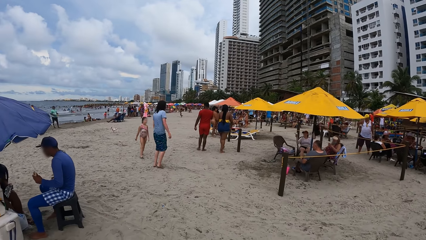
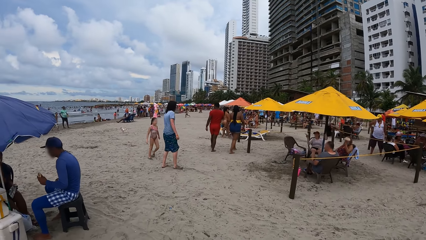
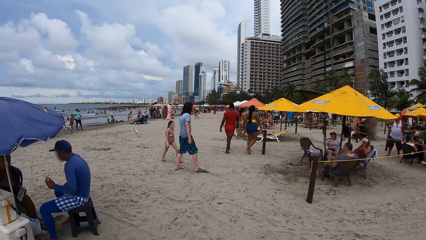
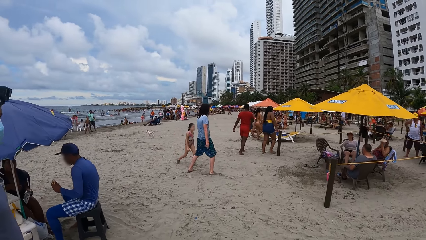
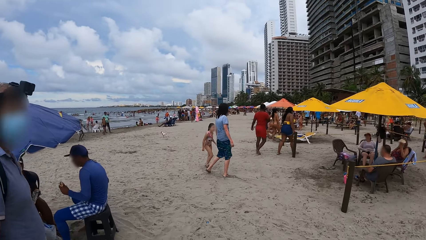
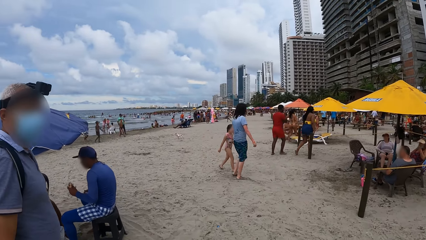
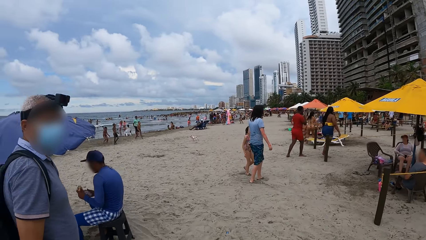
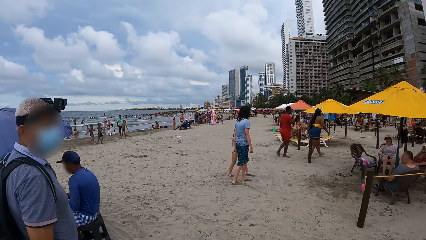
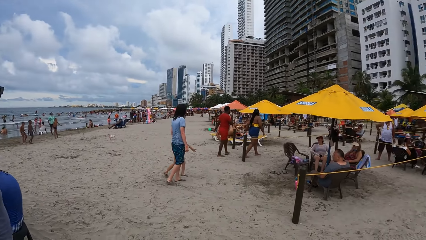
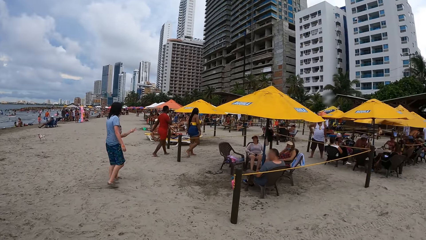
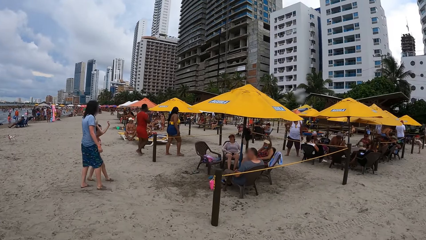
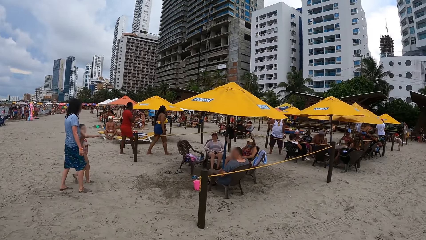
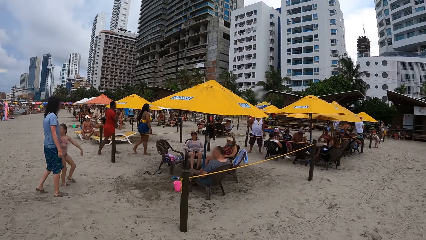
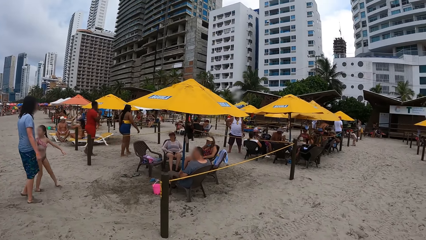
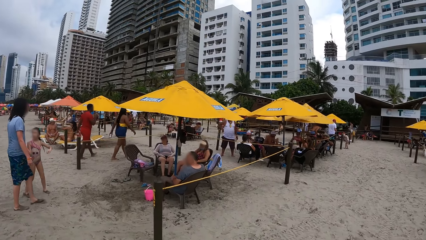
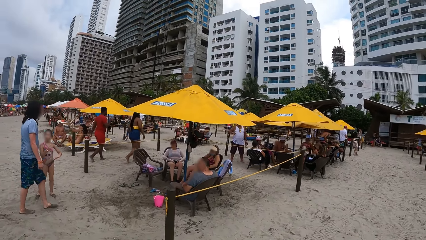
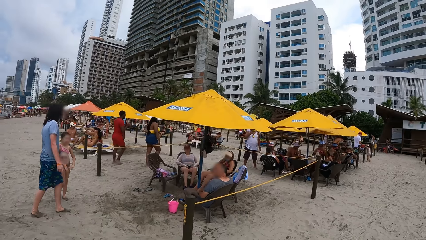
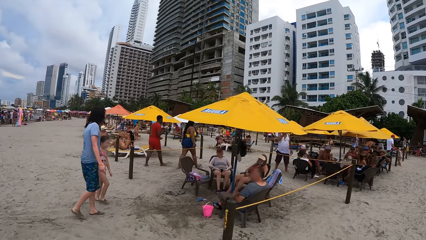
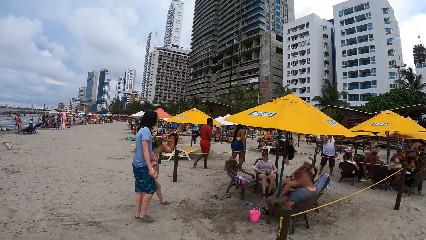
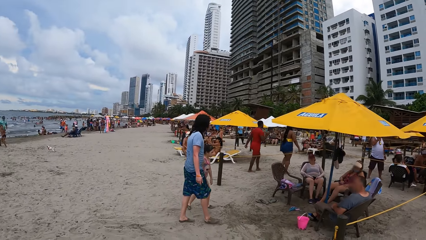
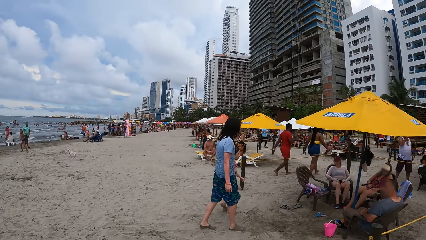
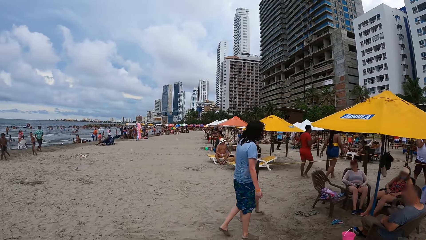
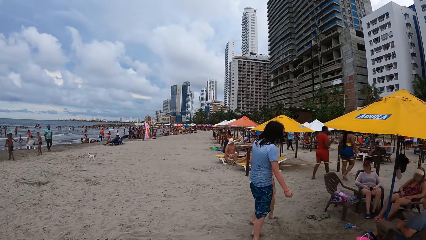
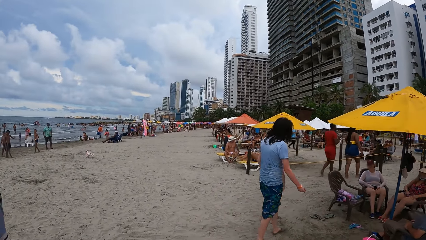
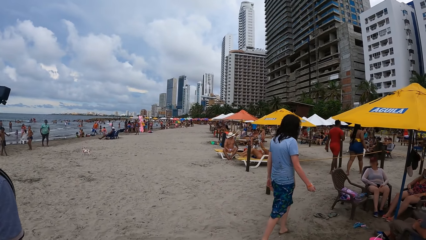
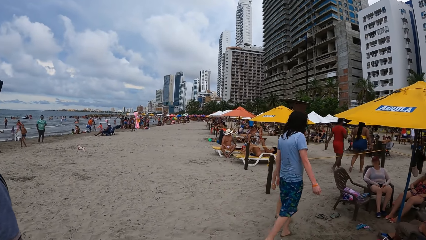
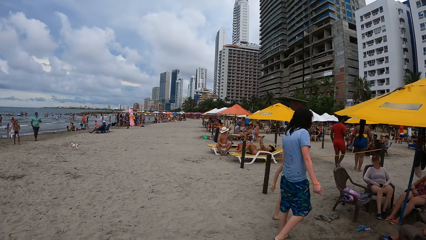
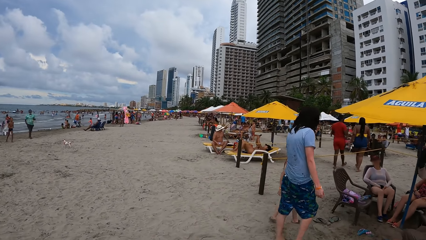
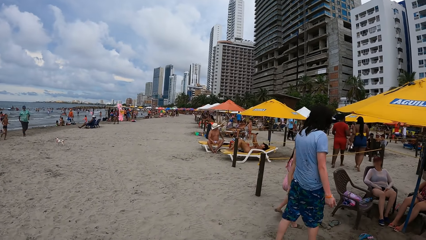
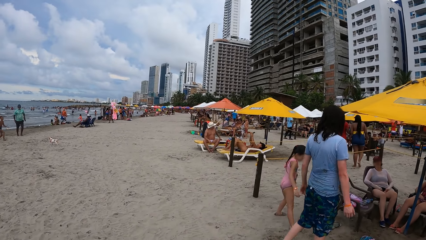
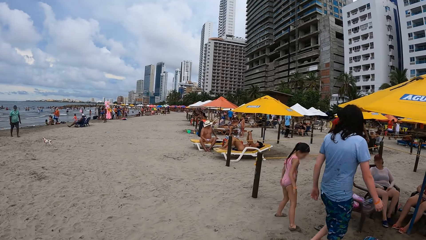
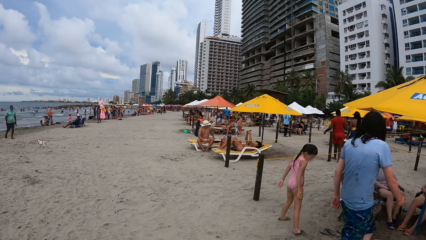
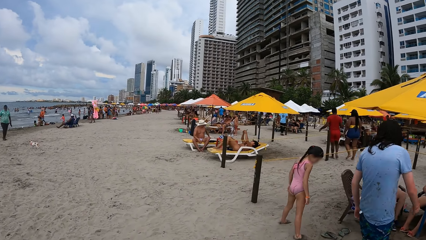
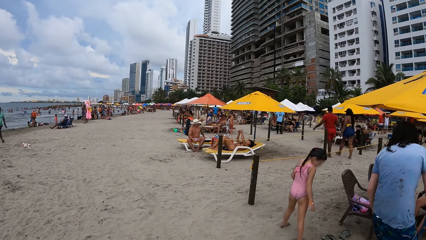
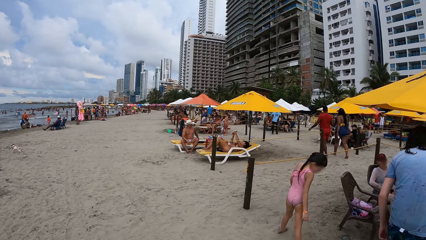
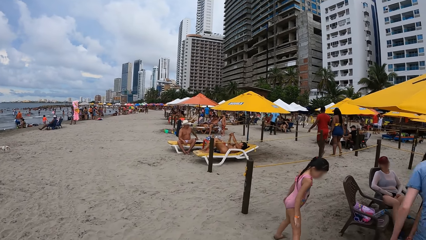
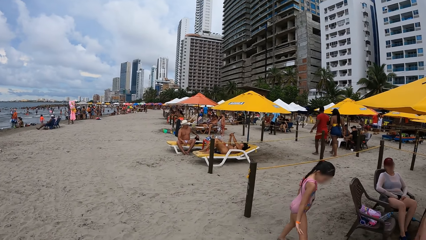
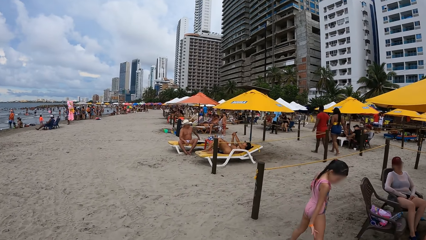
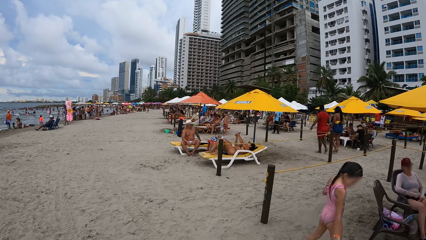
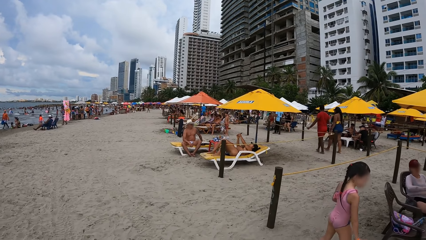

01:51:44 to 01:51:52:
A person interacts with the camera wearer. The camera wearer walks around.

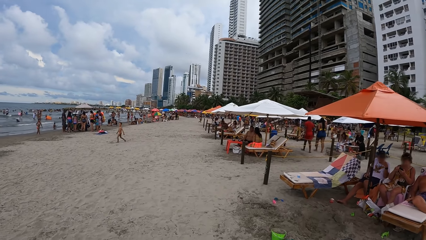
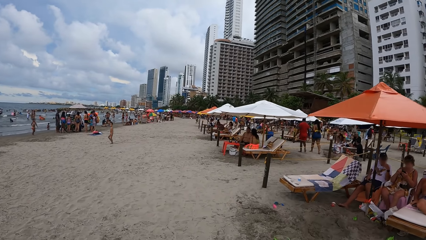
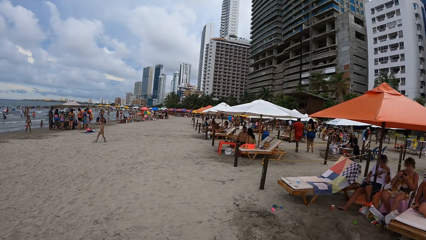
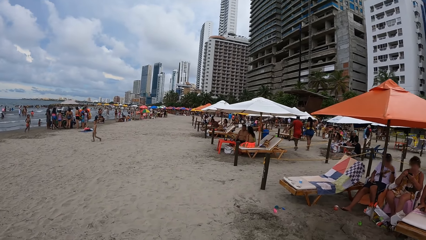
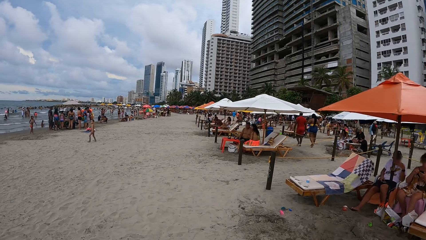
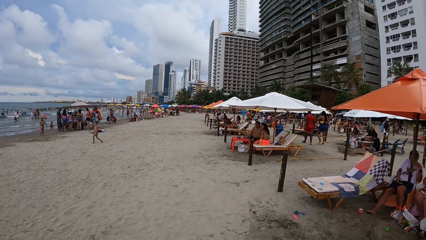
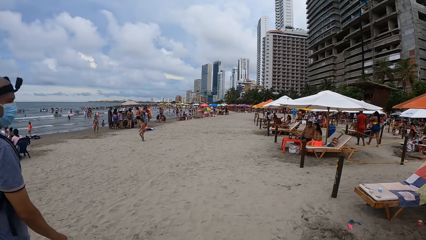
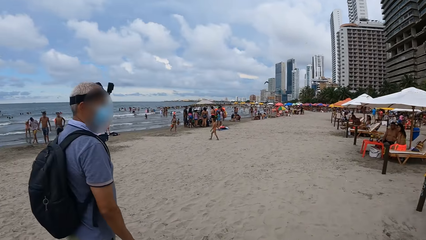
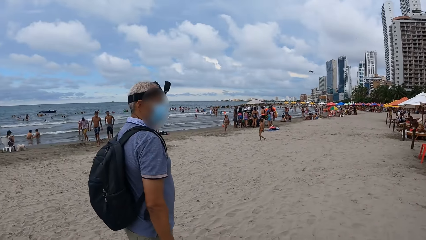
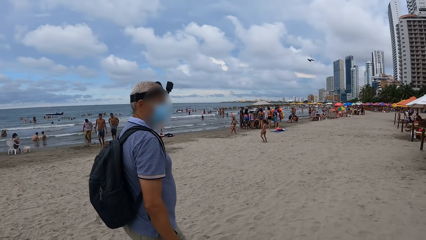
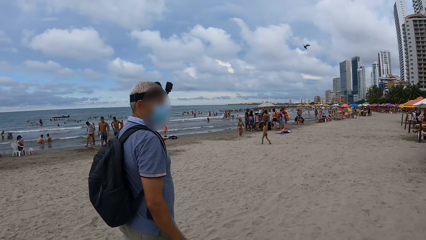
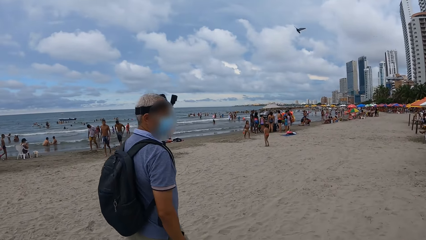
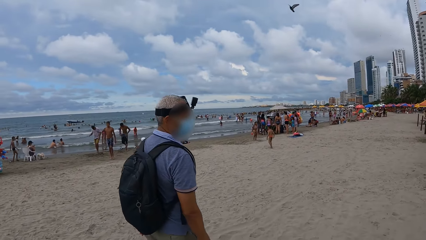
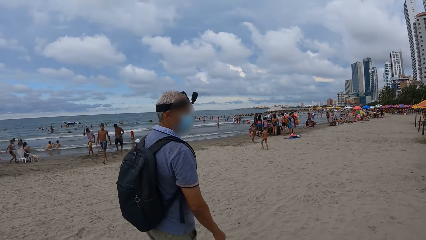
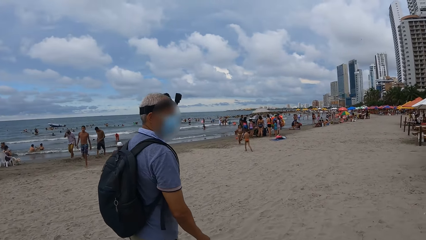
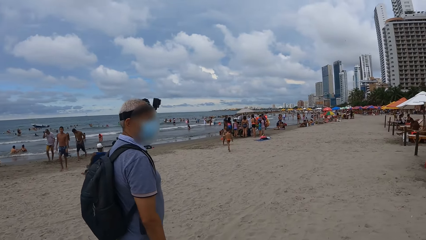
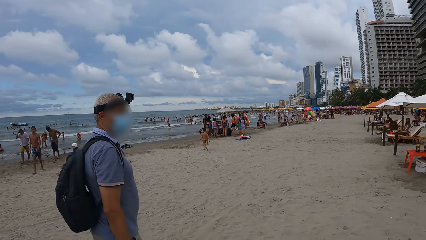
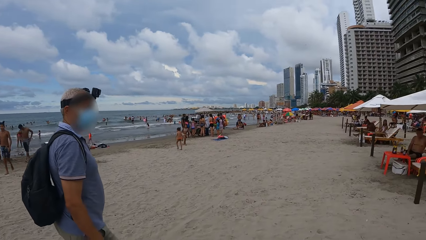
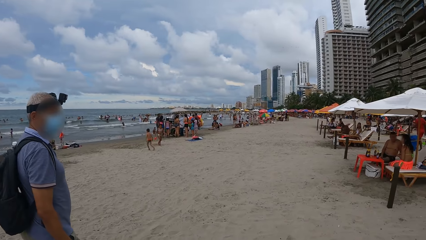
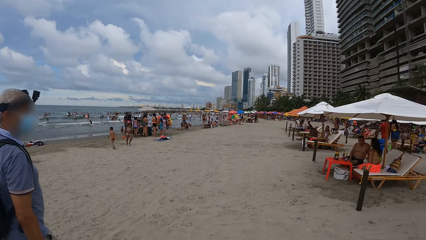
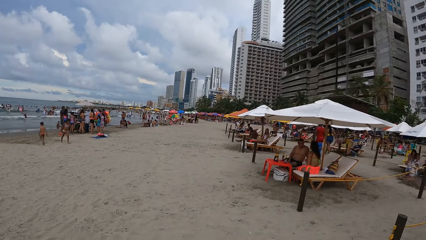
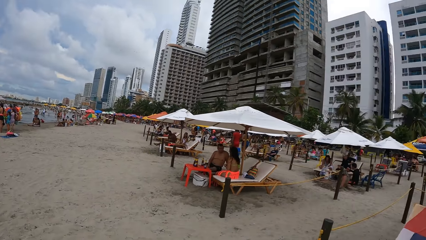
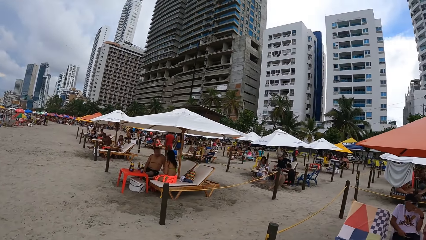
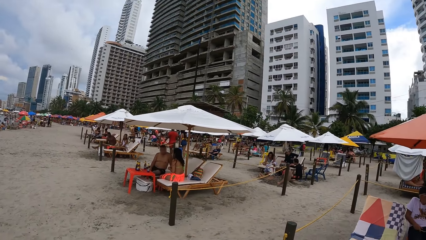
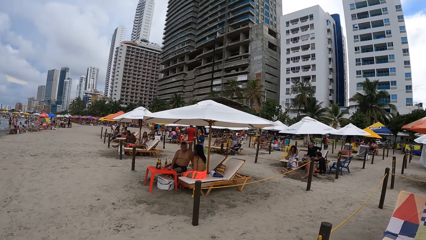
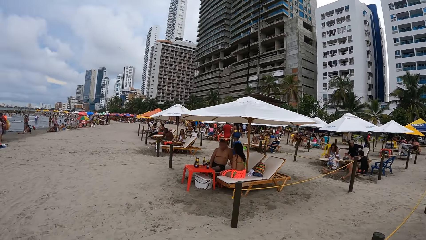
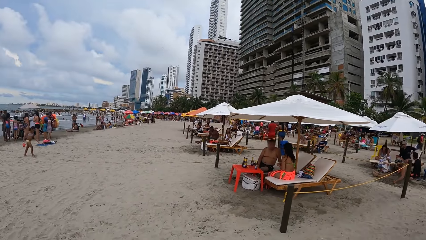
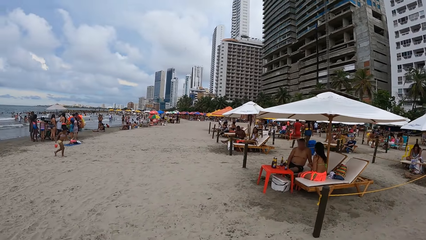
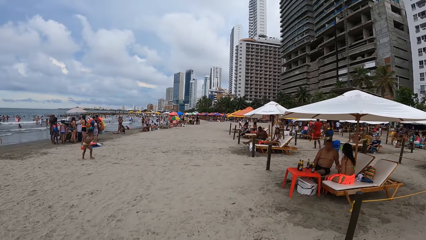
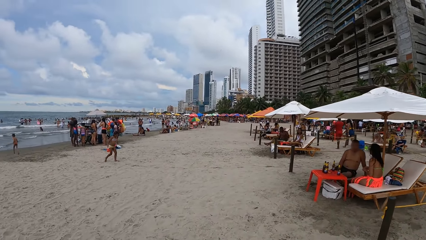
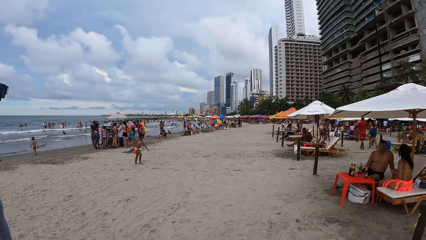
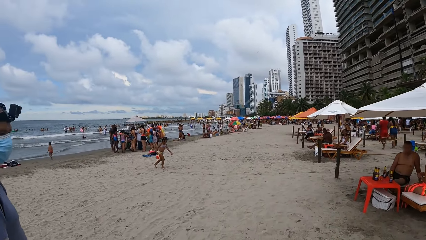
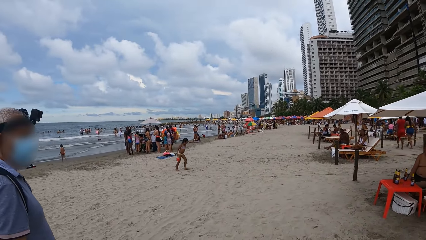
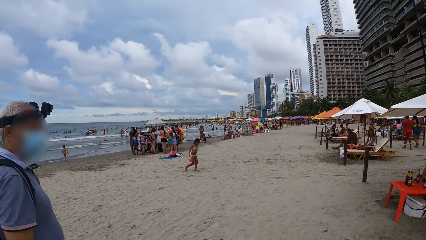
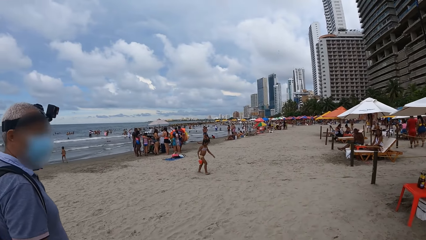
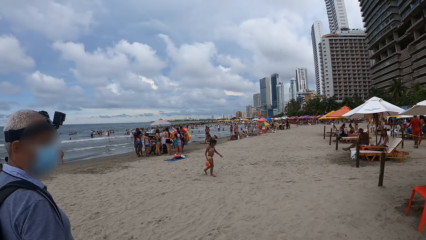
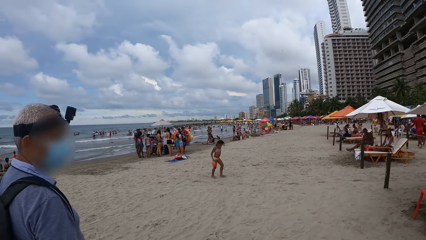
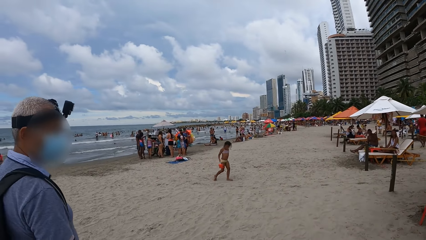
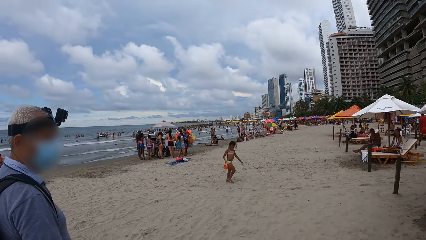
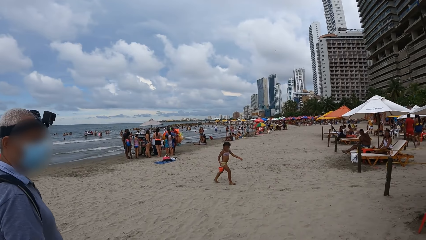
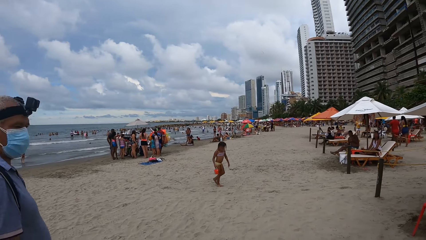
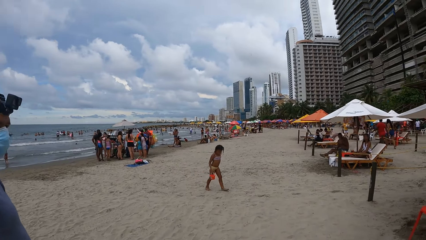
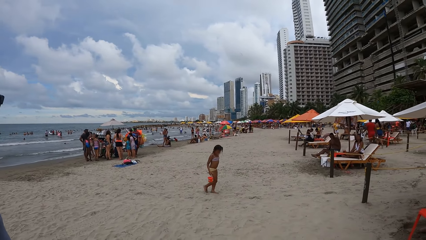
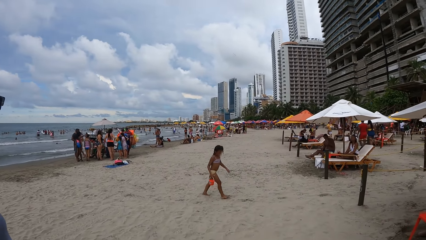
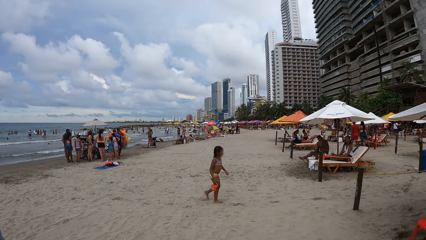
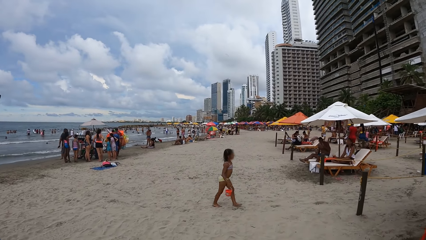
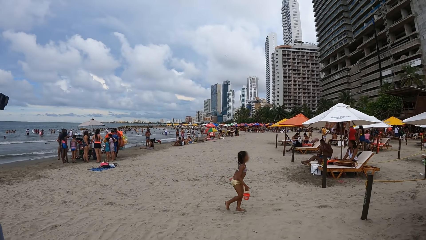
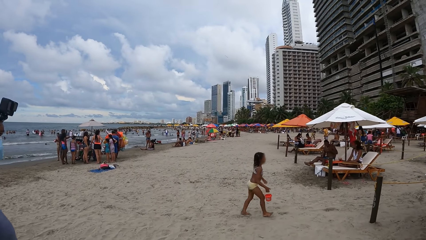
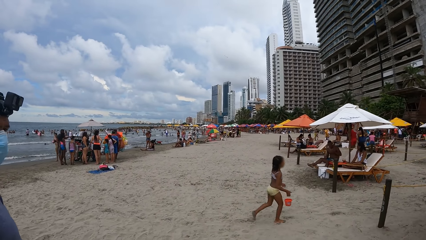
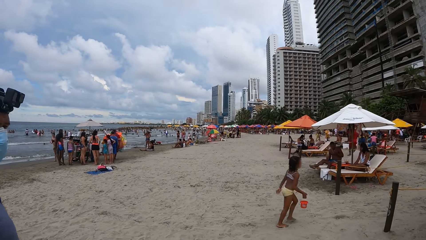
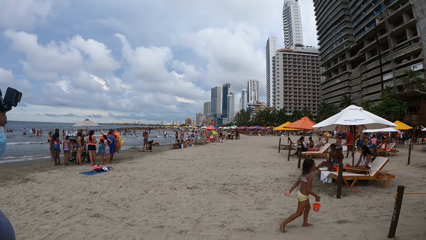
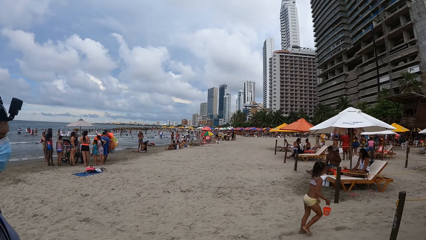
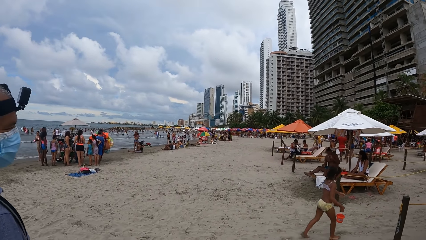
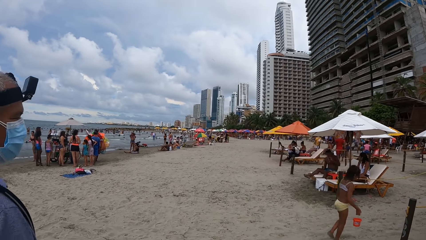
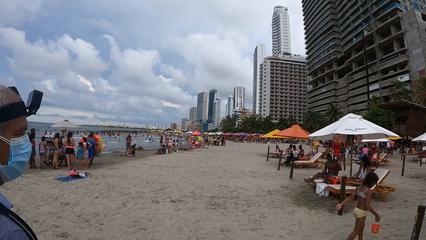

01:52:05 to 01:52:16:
The camera wearer looks at a man. They walk on the beach.
